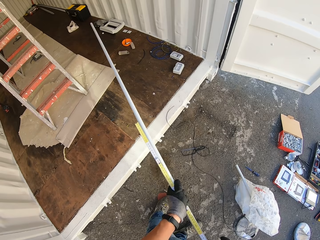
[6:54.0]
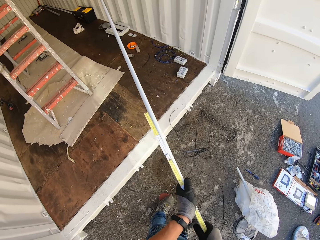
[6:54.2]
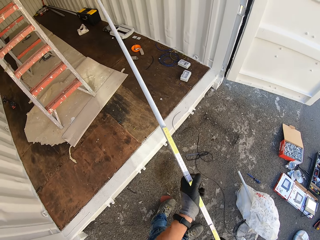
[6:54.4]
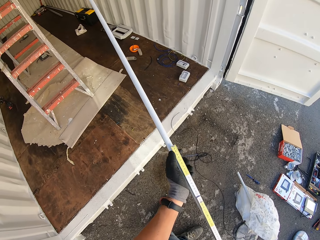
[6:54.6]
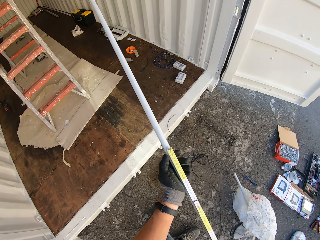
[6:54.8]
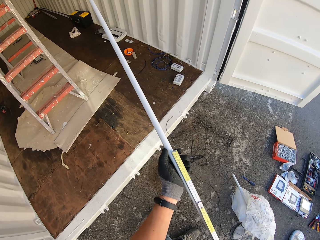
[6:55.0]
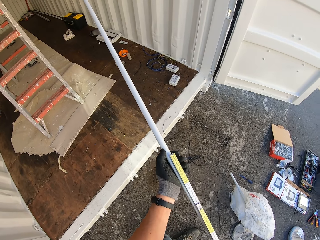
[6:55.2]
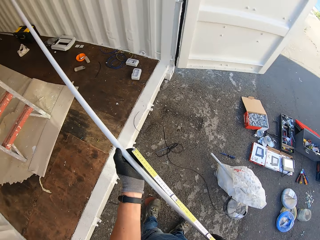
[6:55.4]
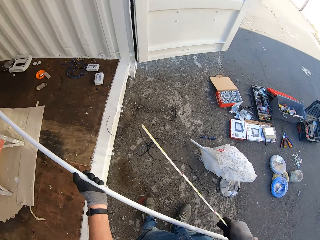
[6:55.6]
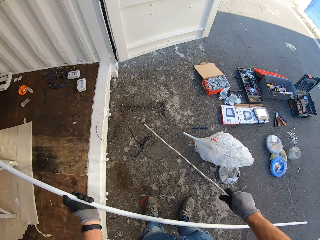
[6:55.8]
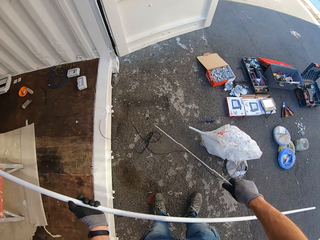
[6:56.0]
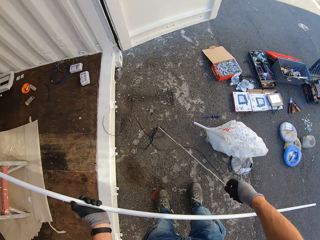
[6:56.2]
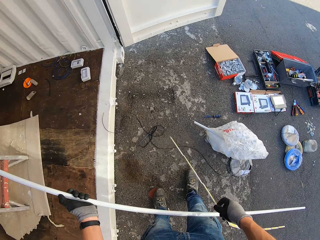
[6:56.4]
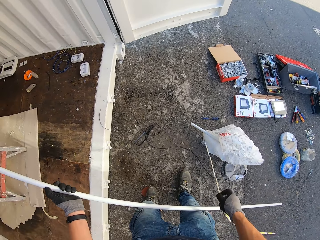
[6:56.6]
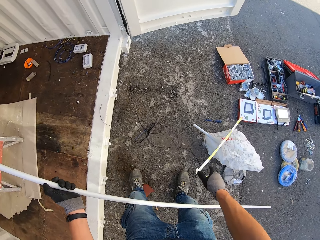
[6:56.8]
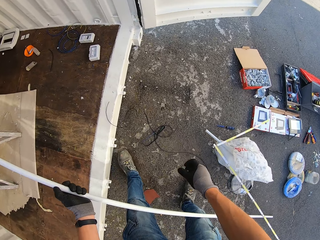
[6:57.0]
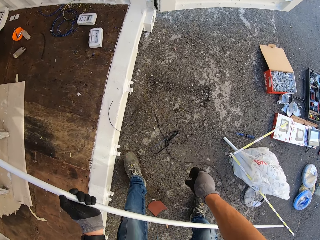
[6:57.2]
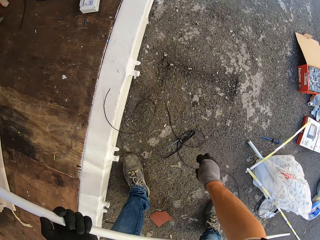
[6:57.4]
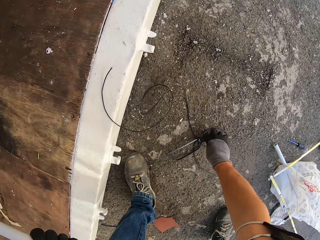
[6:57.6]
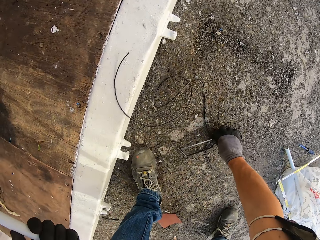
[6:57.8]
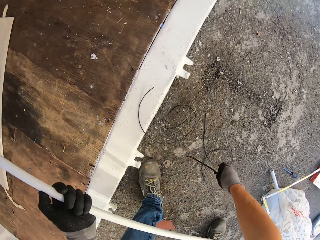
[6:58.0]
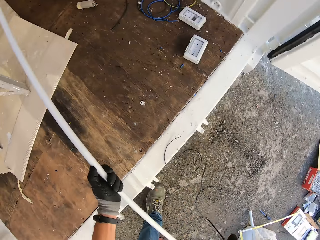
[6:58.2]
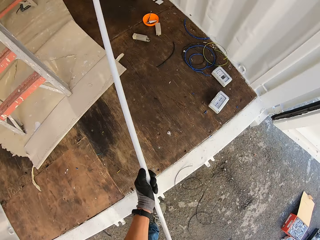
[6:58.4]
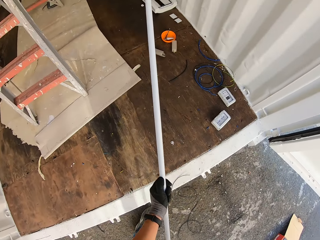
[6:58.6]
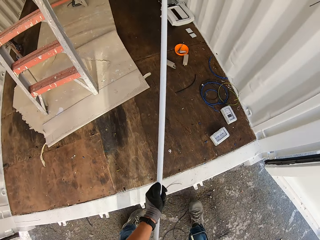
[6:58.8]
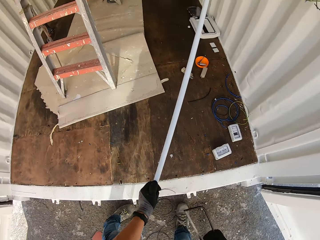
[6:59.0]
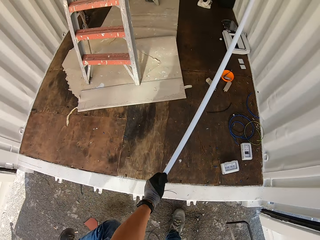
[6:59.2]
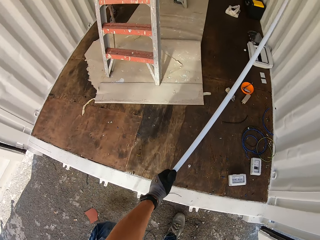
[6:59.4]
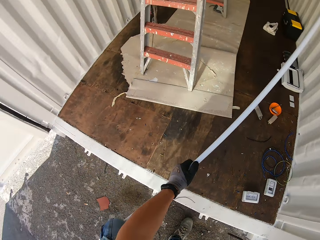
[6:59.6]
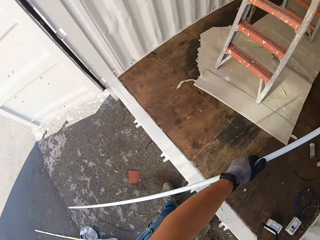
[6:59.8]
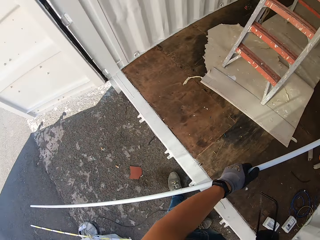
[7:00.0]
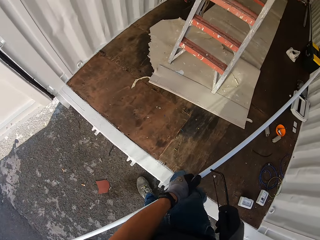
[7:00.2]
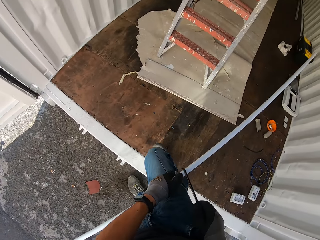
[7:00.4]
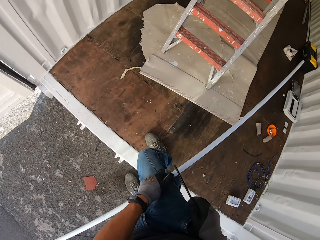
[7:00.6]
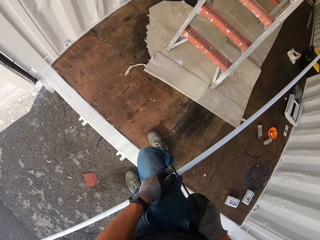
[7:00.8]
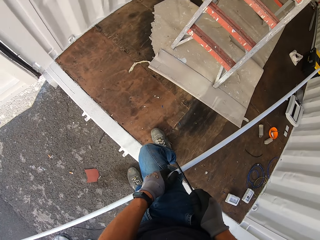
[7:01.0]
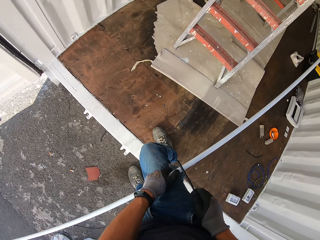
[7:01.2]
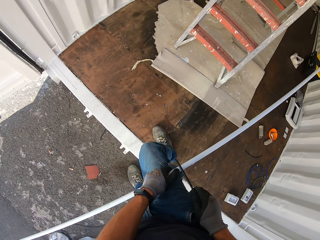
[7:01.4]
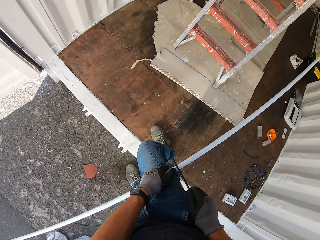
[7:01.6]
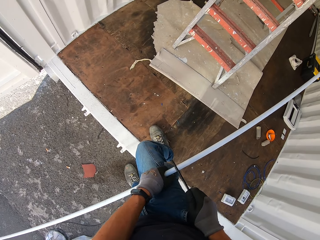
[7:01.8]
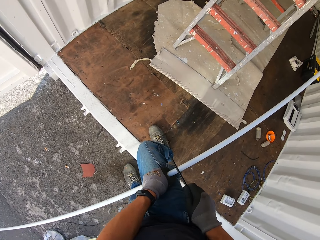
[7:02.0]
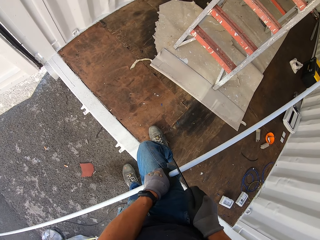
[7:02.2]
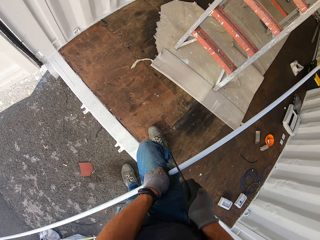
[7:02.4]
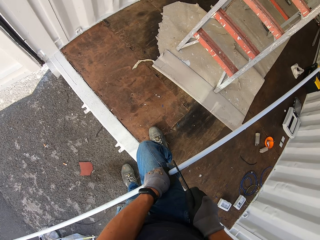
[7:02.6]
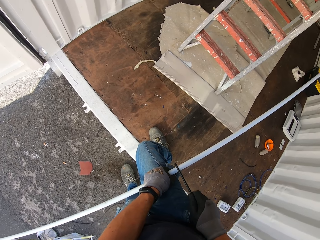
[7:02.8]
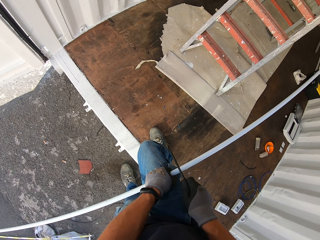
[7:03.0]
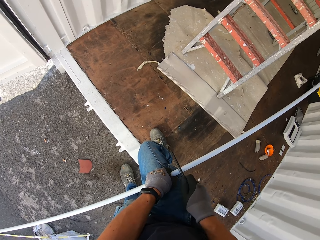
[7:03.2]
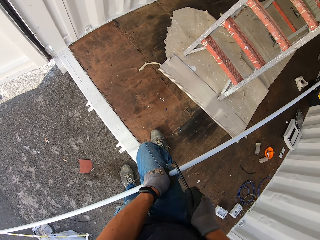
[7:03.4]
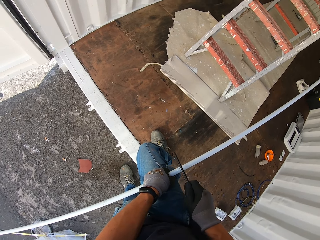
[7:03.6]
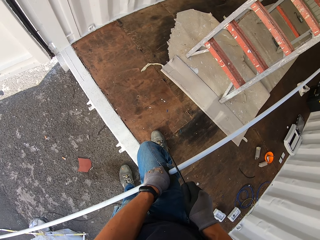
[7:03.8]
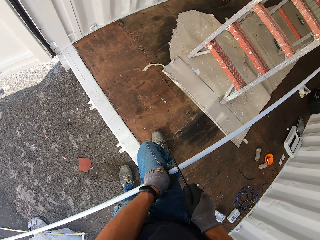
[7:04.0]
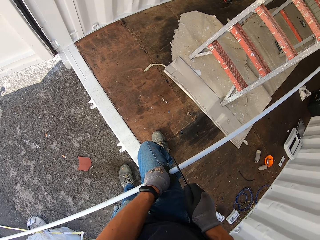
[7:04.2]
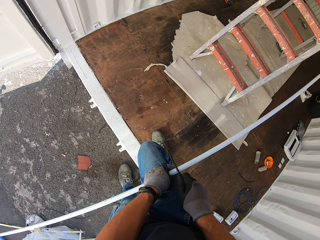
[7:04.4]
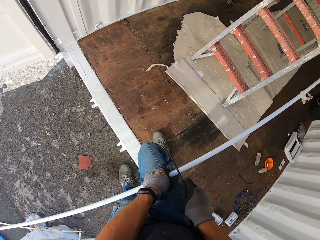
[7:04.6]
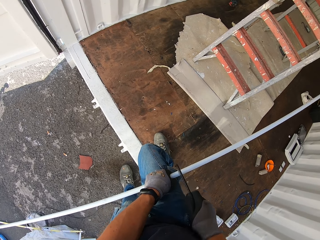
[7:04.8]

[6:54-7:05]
The camera wearer drops the folding tape measure on the ground. They mark the conduit pipe. They grab the mini hack saw from the ground. They hold the conduit pipe. They cut the conduit pipe with the mini hack saw.

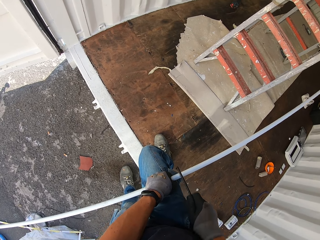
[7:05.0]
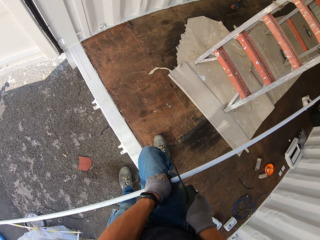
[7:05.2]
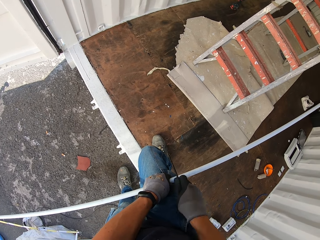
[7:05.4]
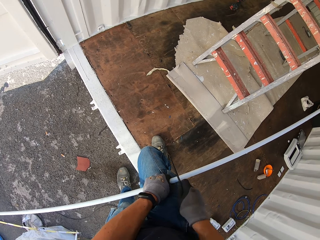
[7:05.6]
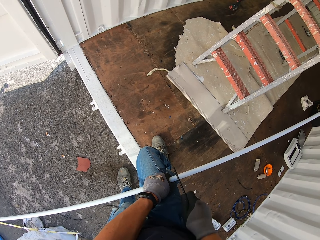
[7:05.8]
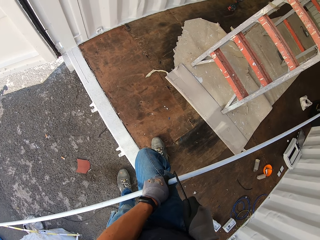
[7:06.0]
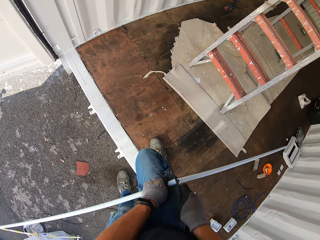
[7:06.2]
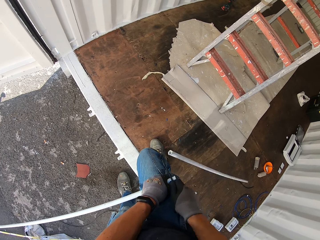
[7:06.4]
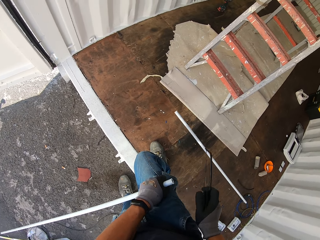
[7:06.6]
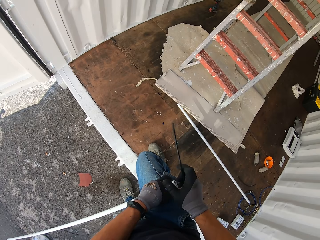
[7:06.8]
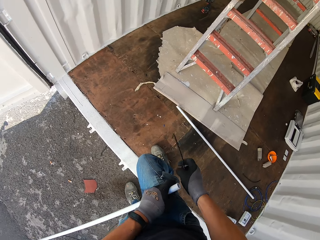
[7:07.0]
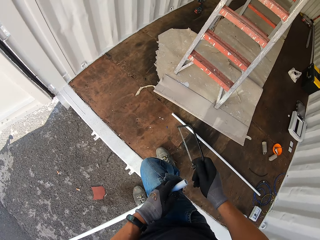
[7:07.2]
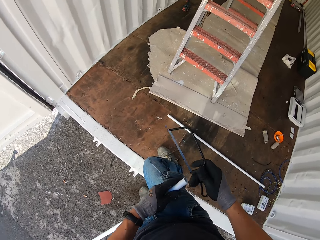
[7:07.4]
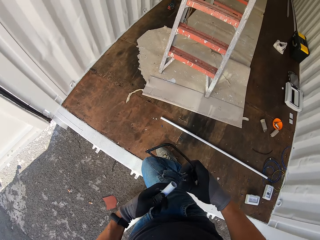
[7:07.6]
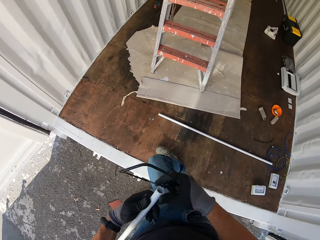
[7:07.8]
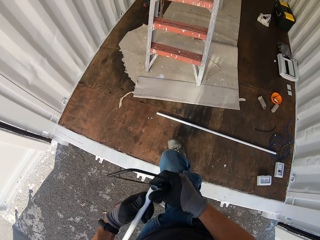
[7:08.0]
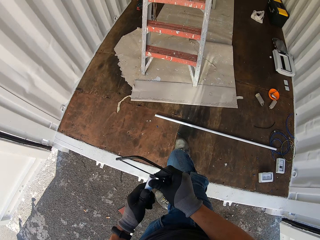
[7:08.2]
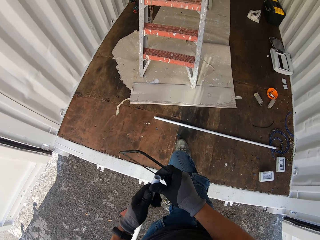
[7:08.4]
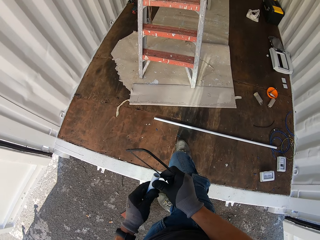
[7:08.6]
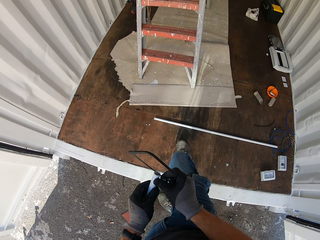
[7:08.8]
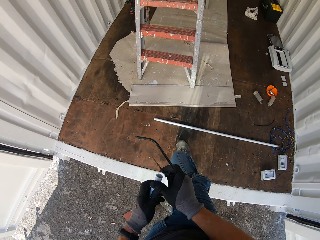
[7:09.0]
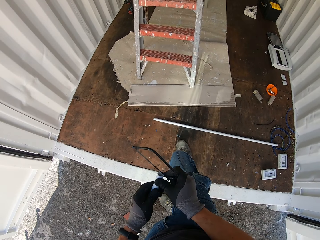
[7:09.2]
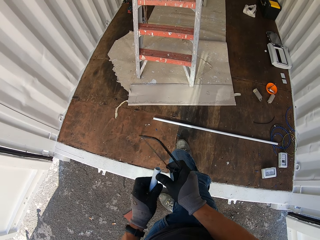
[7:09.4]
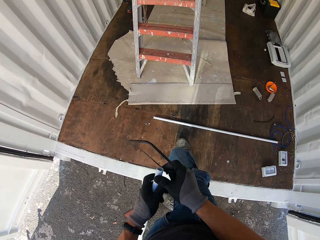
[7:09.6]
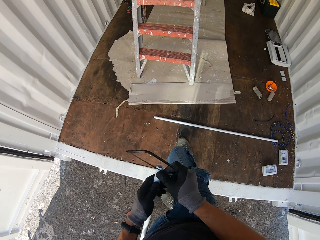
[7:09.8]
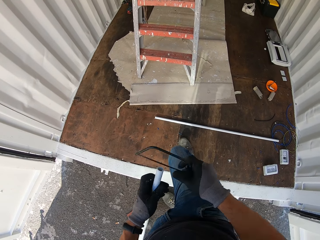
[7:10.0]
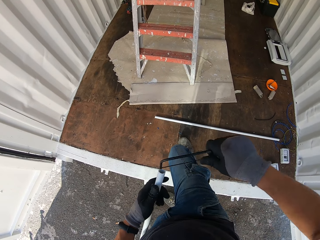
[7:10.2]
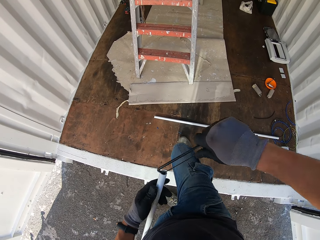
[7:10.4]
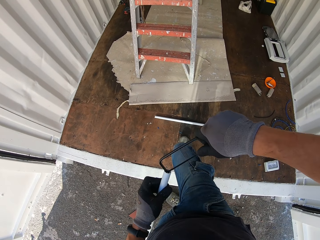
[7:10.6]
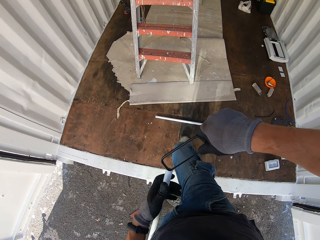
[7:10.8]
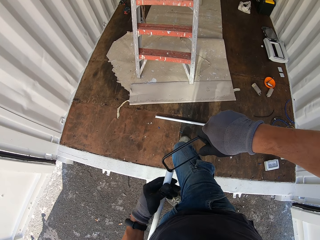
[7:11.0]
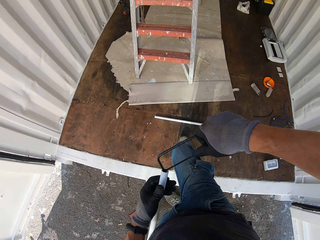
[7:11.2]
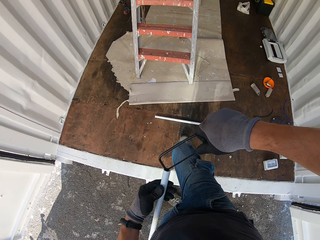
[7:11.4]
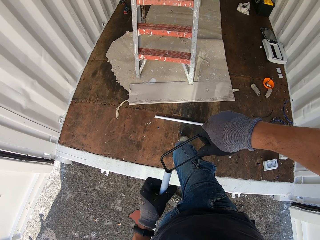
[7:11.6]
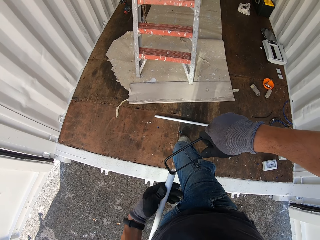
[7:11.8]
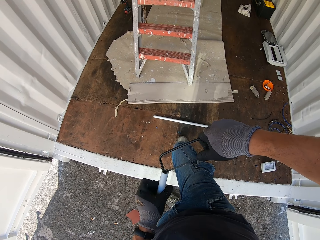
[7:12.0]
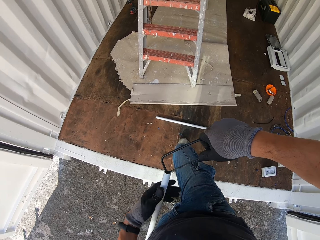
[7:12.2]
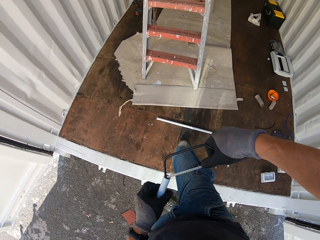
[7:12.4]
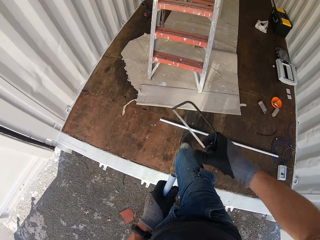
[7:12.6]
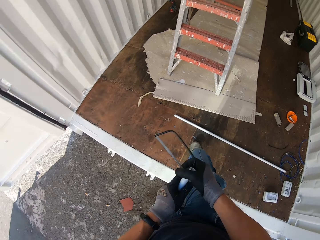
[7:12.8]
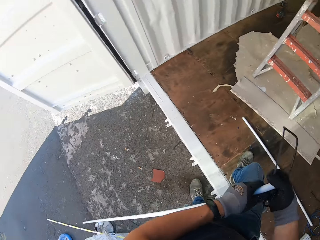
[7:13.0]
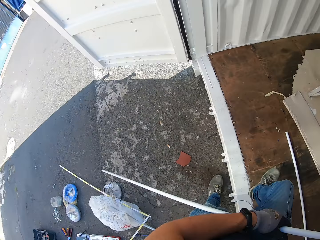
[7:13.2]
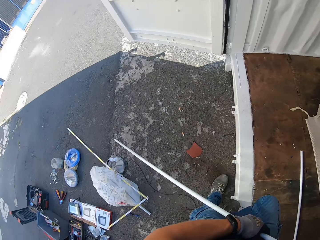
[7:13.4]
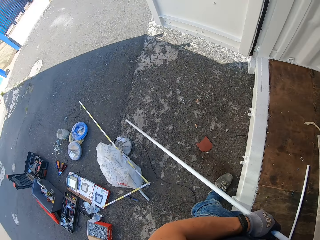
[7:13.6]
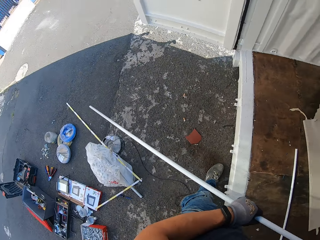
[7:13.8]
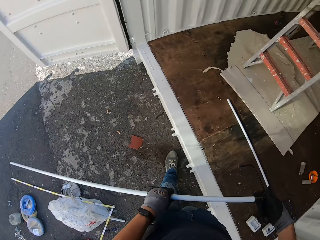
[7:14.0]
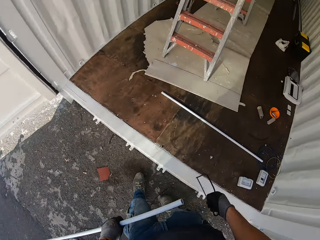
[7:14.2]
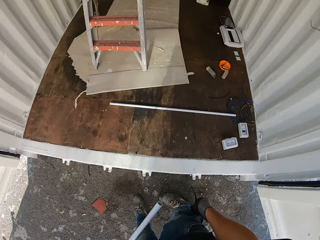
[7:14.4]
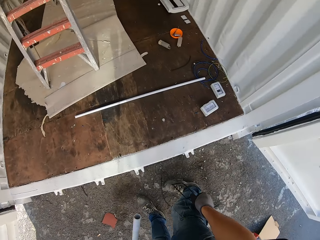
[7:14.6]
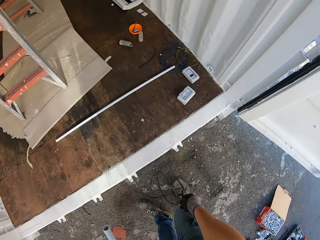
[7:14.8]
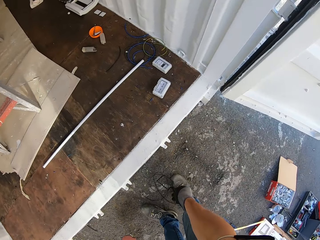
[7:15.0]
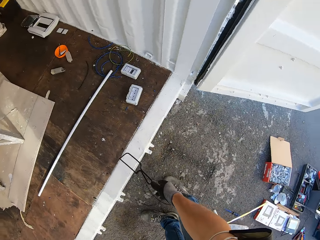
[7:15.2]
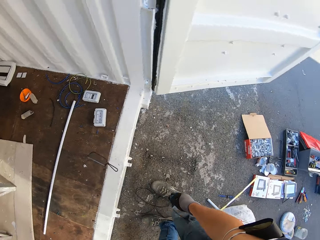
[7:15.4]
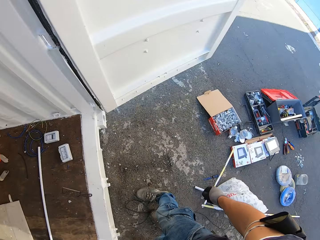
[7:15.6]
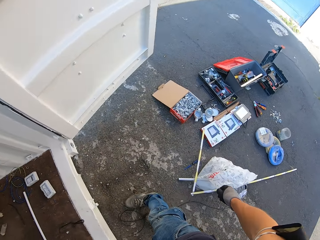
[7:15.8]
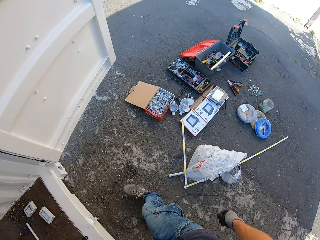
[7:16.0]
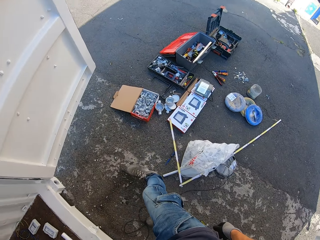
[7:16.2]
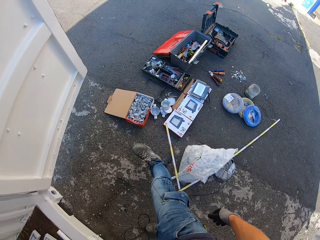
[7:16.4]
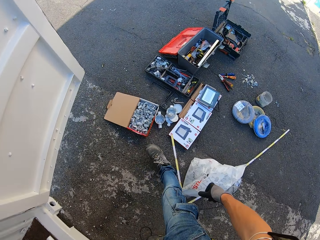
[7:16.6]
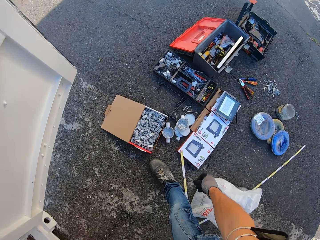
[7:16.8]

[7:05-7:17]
The camera wearer holds the conduit pipe and the mini hack saw. They smoothen the conduit pipe with the mini hack saw. They hold the conduit pipe and the mini hack saw. They drop the mini hack saw on the floor.
